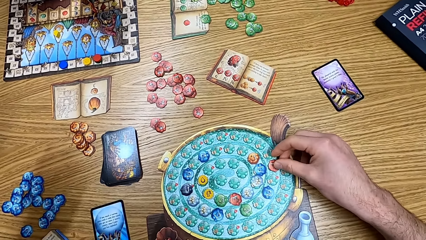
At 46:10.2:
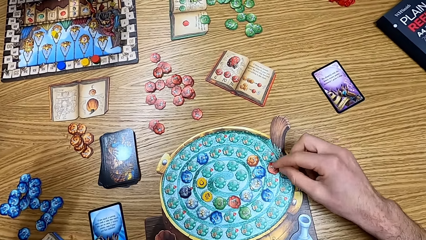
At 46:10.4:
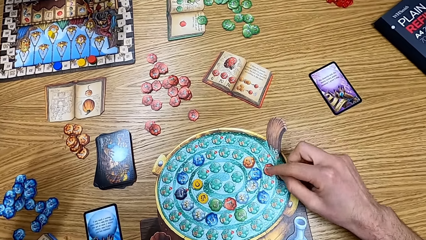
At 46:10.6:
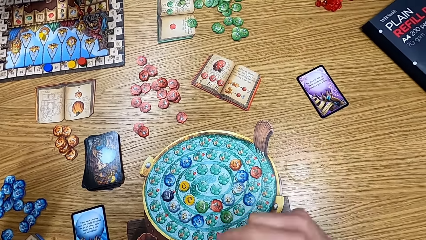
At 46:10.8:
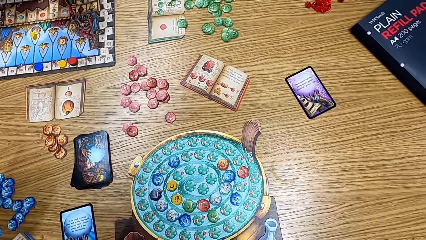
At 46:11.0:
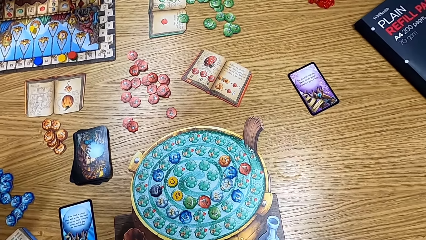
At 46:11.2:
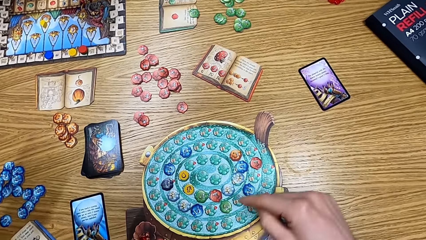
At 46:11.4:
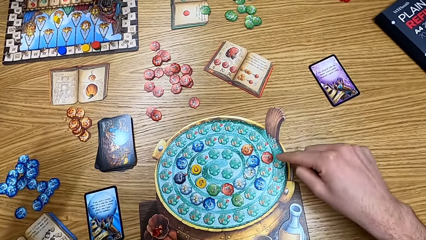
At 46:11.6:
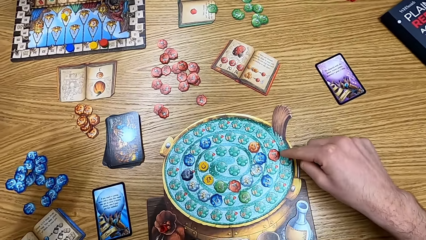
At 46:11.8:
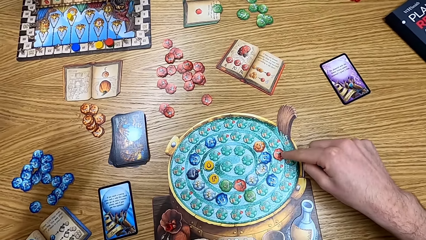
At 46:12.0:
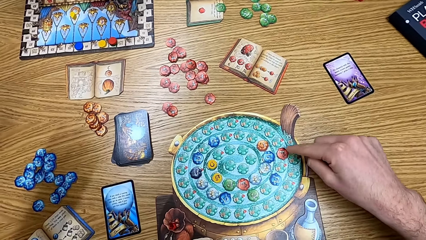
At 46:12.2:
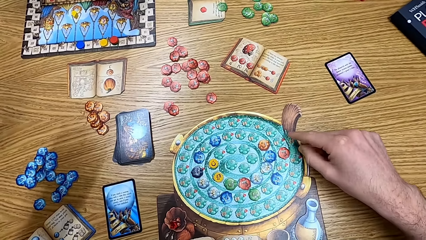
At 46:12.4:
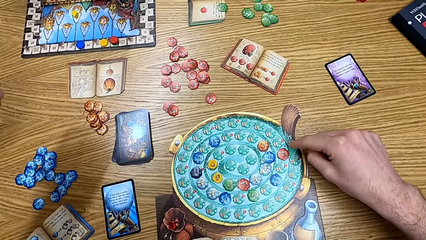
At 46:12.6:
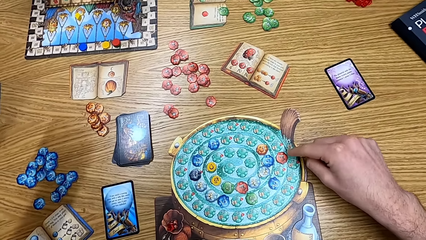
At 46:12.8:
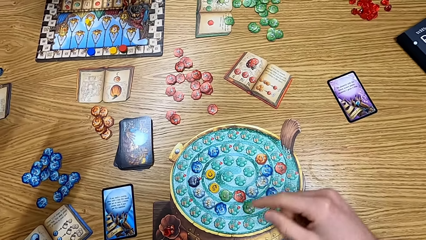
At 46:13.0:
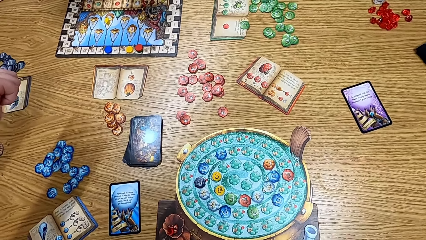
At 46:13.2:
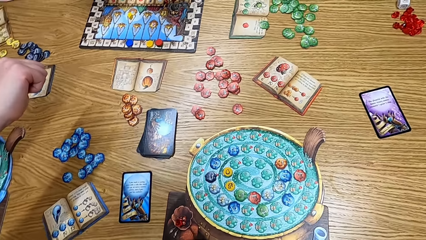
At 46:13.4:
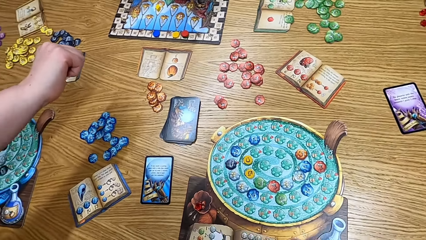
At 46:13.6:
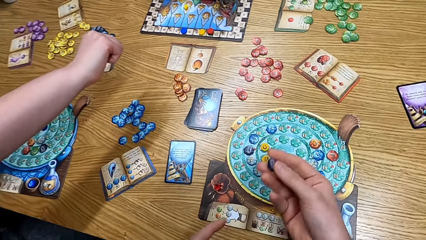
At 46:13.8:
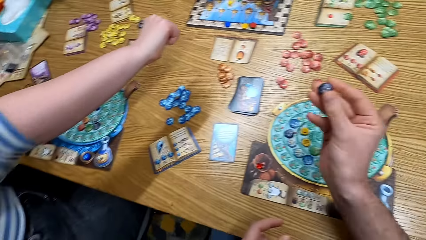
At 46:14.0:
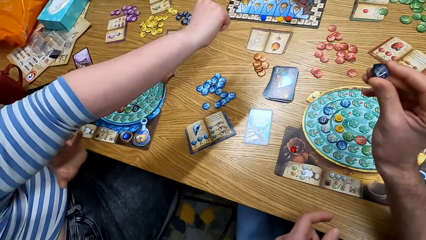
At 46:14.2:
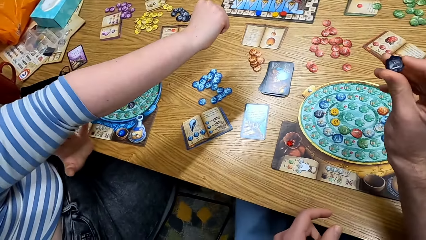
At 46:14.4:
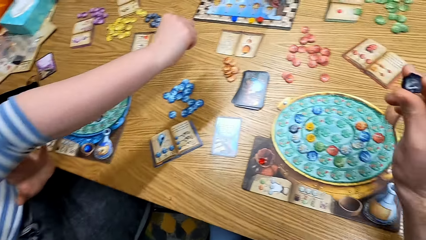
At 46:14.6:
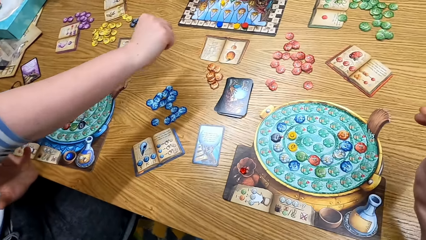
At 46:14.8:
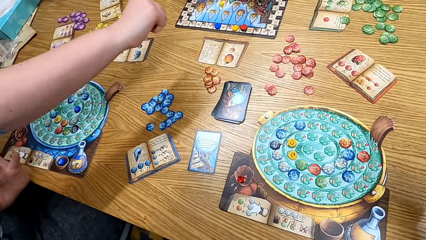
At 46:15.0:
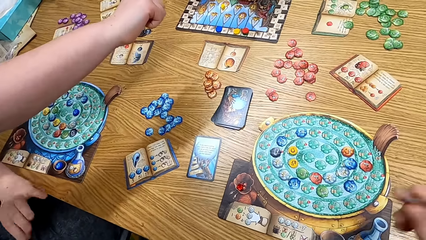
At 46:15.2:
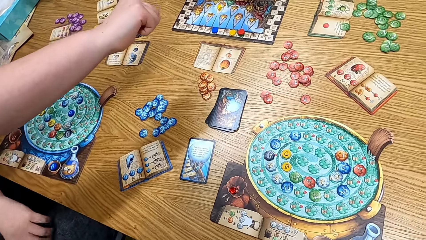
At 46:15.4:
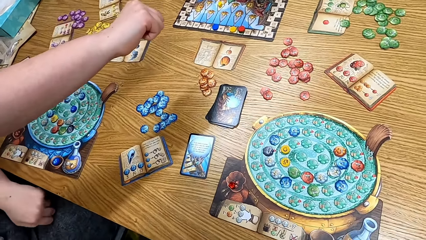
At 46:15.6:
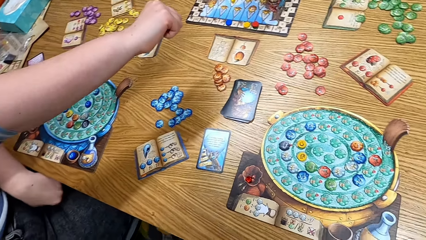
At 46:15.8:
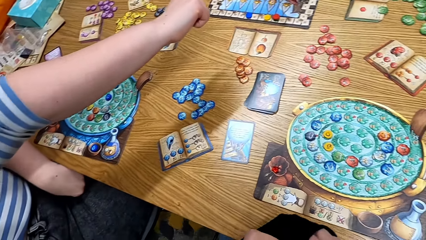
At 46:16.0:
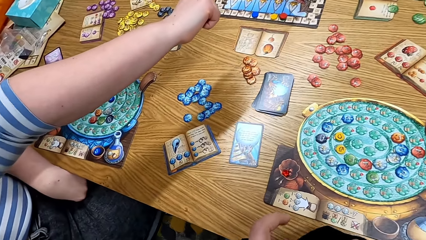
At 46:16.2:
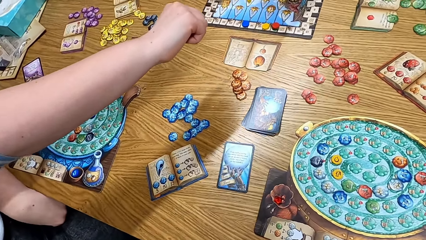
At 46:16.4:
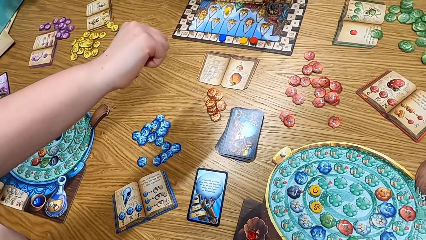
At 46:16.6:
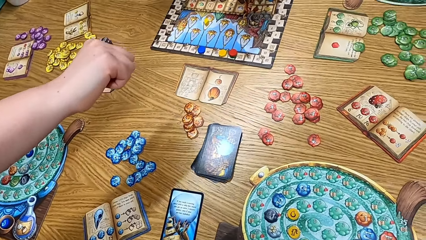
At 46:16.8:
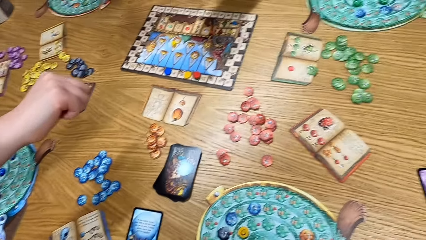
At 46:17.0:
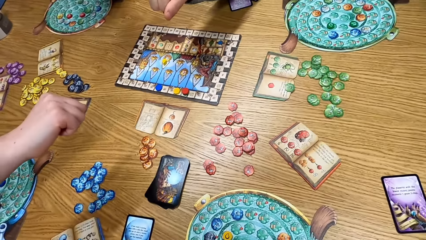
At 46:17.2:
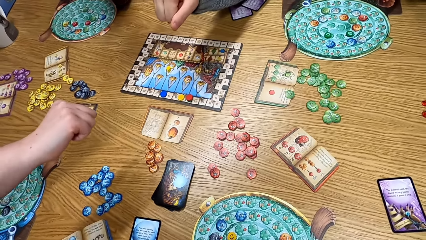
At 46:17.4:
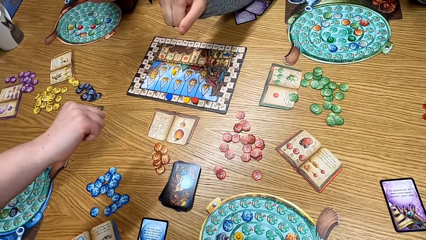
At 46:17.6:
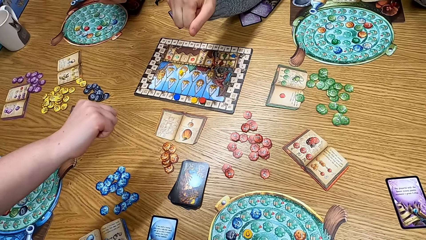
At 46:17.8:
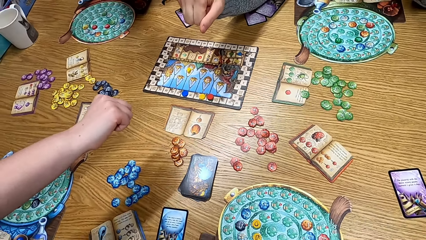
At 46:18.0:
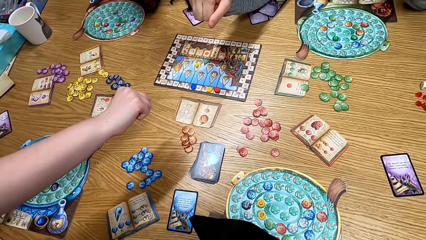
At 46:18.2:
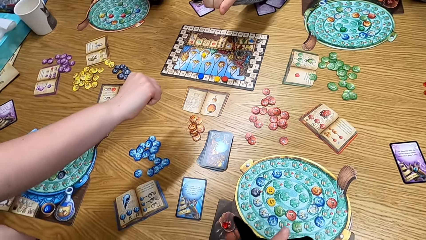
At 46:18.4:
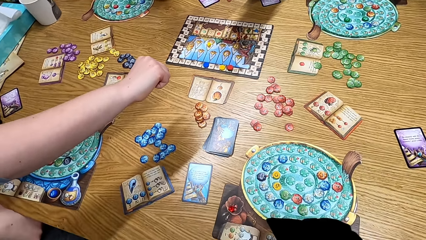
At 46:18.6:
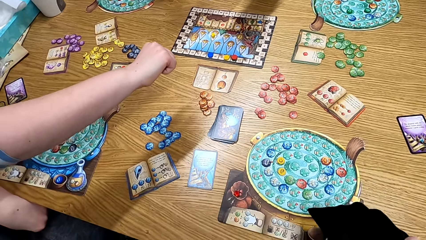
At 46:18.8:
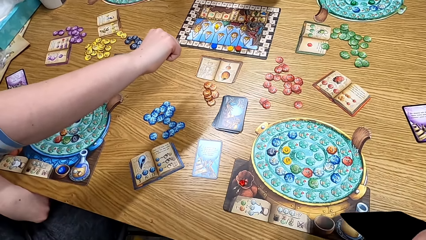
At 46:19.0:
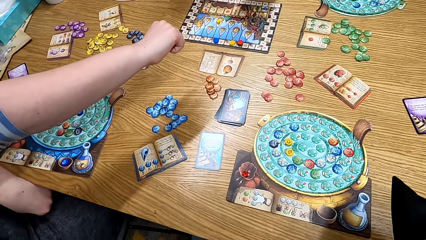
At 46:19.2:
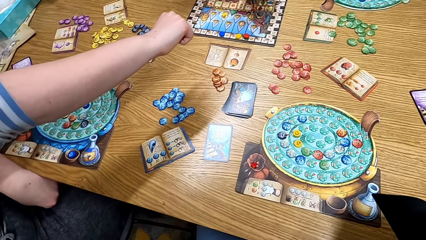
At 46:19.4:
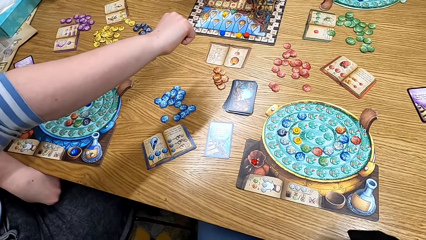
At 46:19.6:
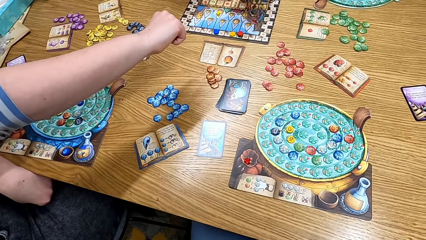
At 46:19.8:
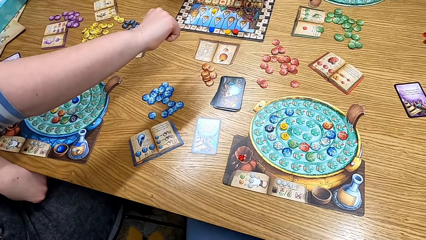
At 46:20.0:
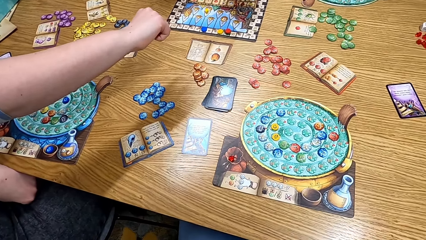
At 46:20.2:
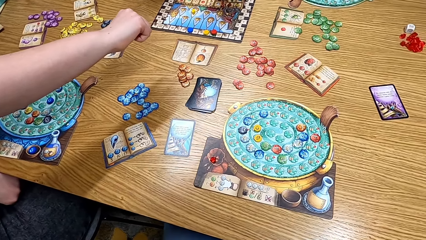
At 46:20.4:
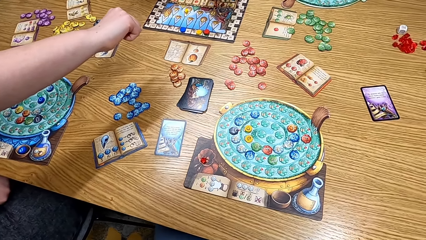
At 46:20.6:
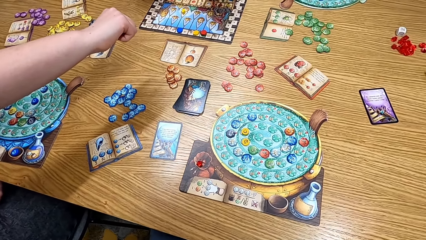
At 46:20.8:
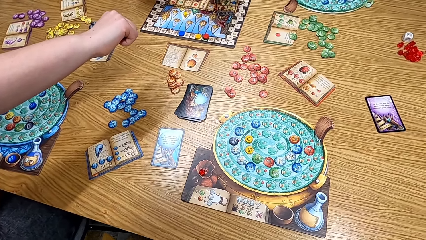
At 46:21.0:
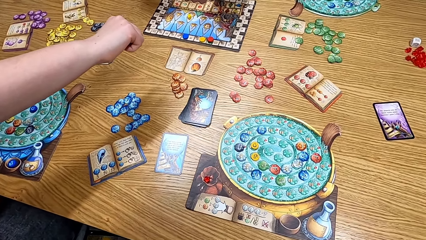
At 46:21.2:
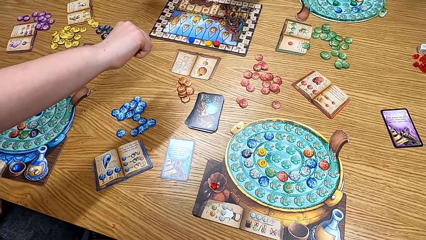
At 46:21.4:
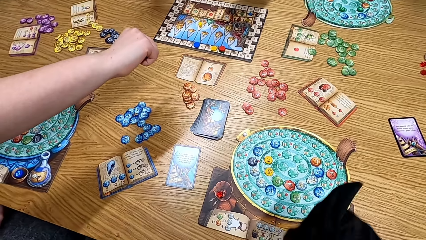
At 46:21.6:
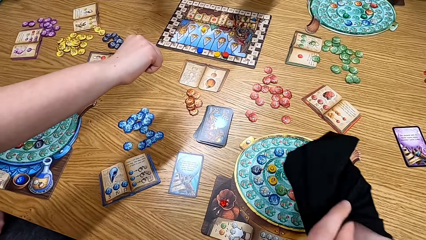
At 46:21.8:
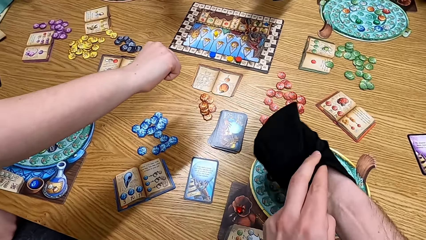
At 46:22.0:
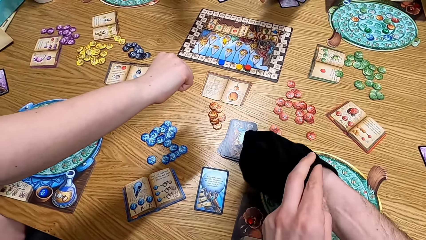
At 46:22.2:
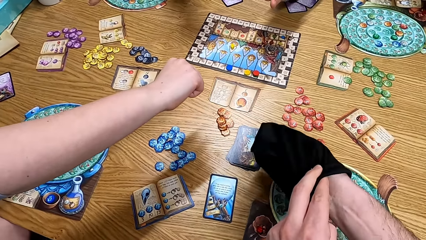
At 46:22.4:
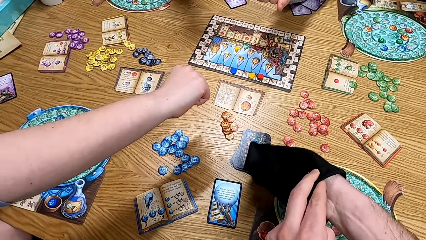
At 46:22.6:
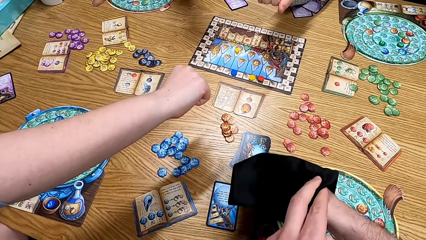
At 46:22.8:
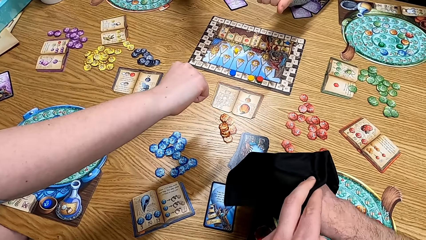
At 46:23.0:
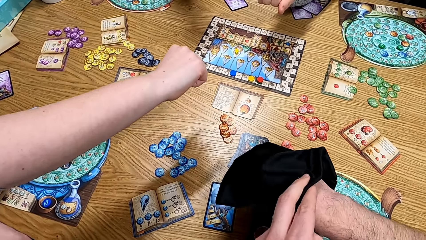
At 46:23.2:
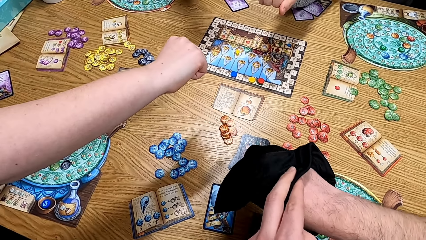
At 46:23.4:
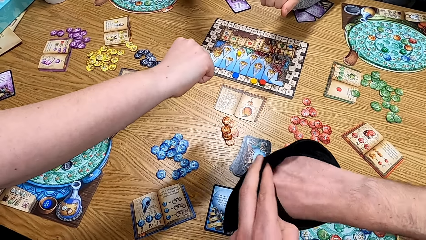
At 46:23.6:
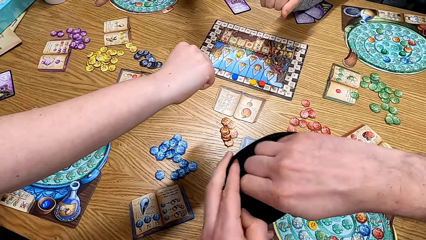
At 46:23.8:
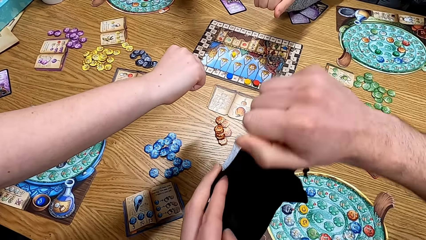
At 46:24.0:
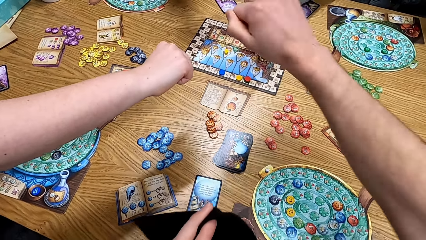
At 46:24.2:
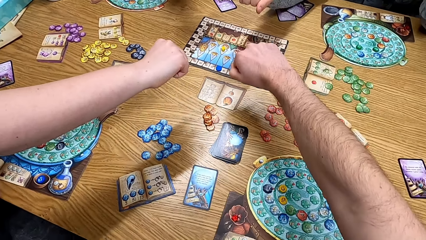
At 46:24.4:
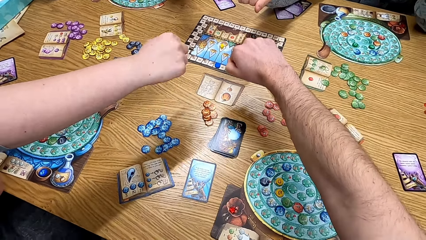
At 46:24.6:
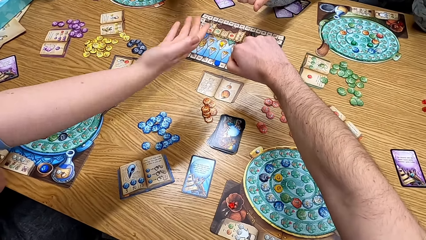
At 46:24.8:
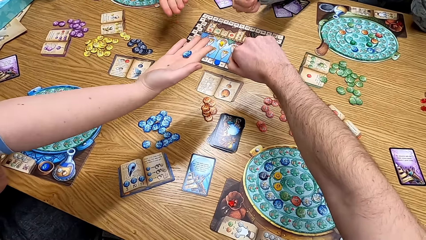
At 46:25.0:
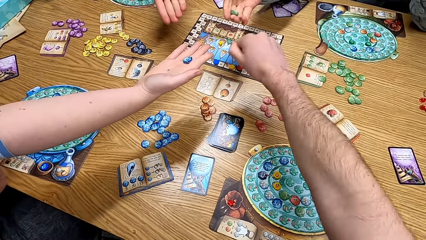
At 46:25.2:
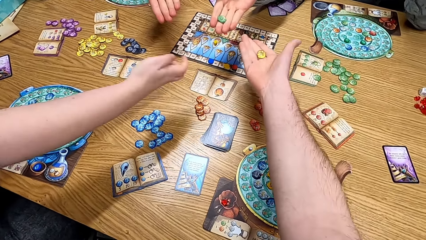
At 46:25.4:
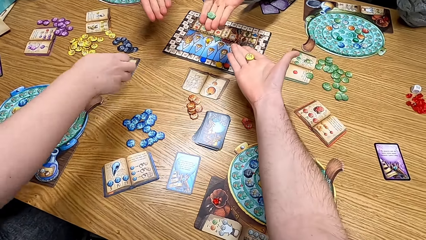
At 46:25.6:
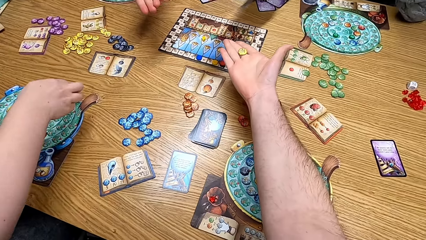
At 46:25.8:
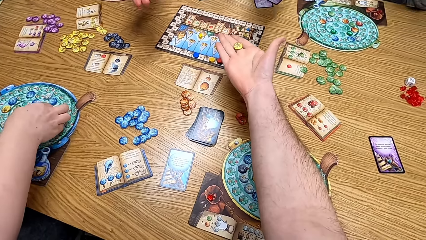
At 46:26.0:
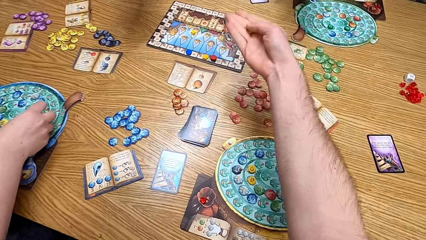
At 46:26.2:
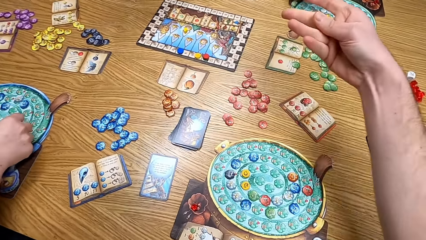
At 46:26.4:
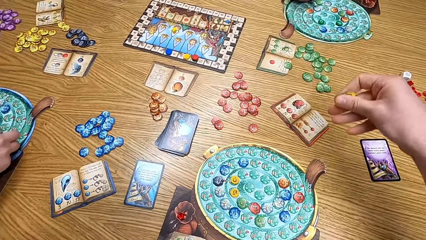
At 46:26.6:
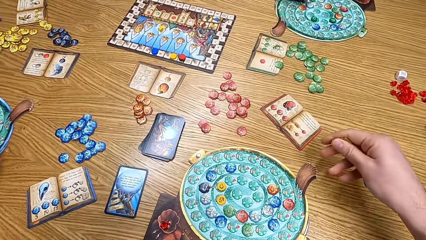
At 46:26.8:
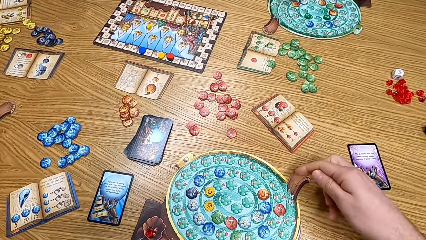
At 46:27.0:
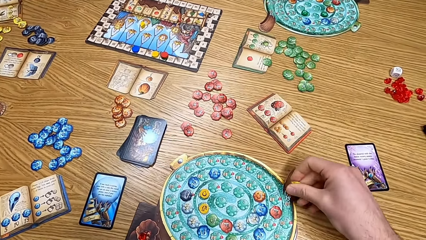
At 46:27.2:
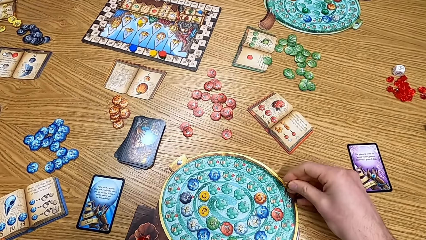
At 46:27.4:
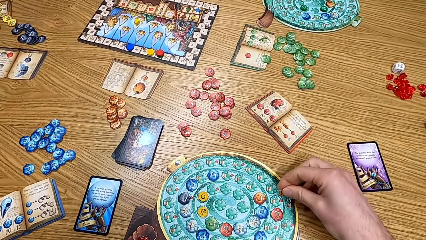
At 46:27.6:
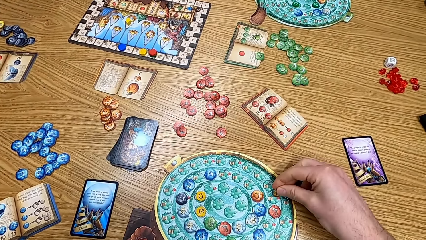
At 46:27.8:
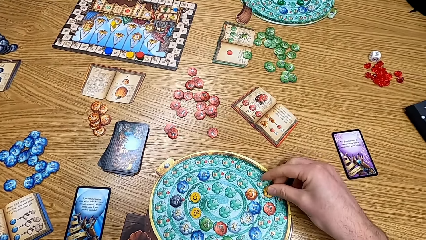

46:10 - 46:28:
The camera wearer puts the chip on the board. A man folds his hand. The camera wearer puts a hand in the bag. They play the board game with a person and another person.
